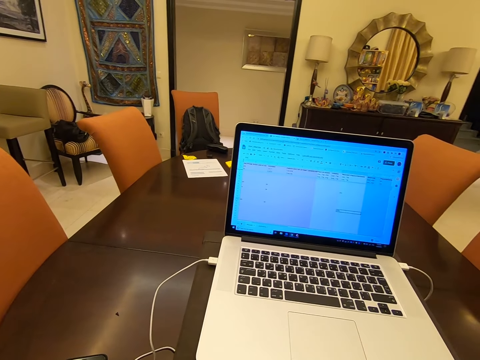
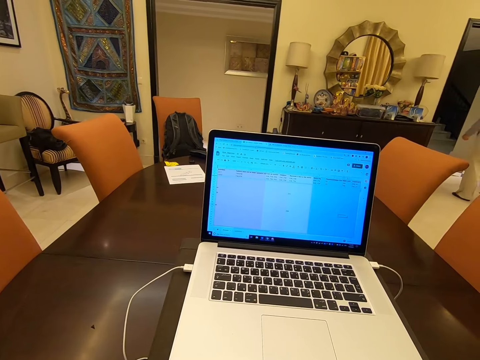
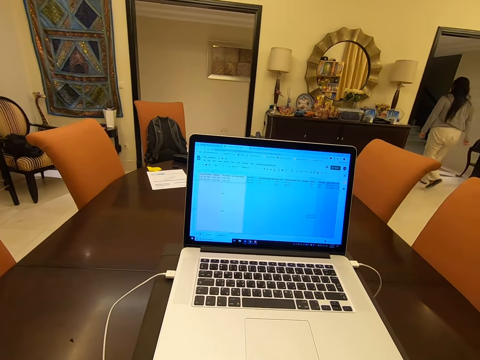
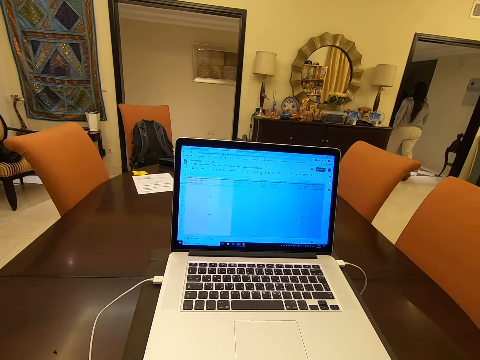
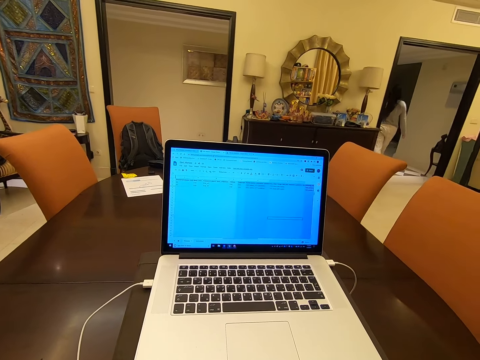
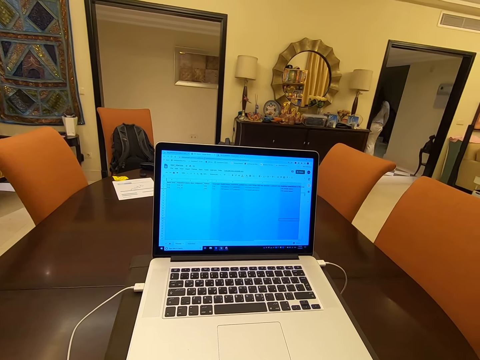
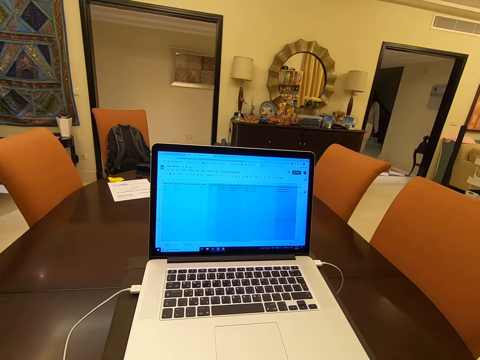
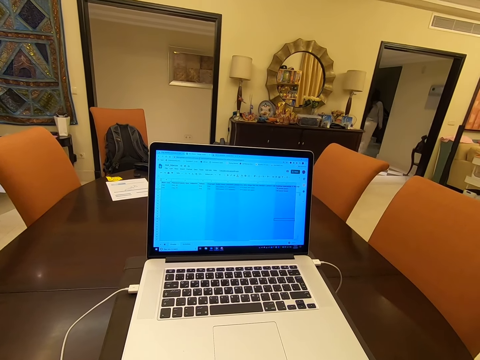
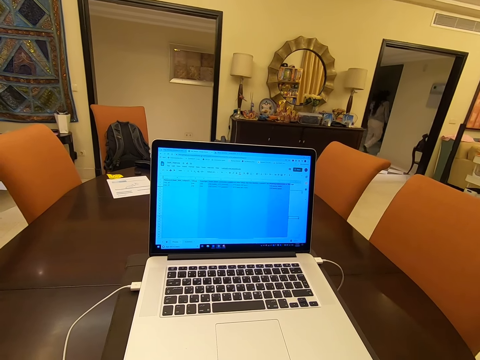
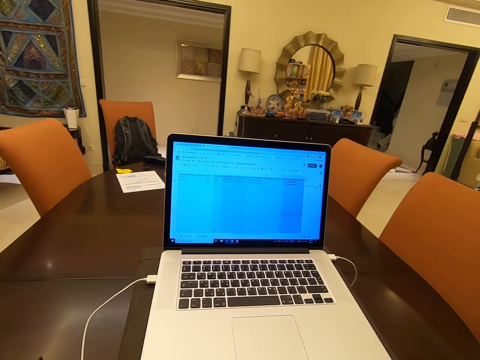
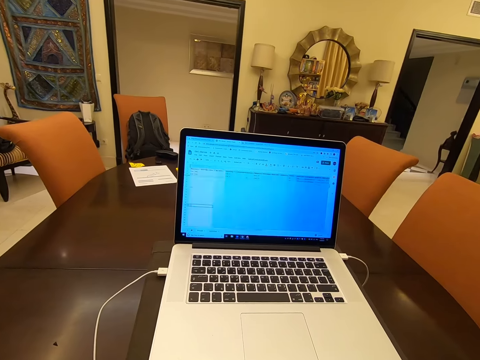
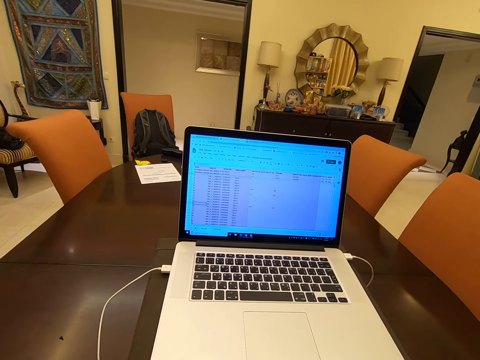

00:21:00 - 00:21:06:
A person walks to the other room.

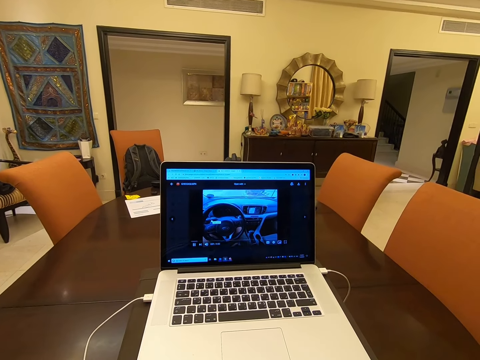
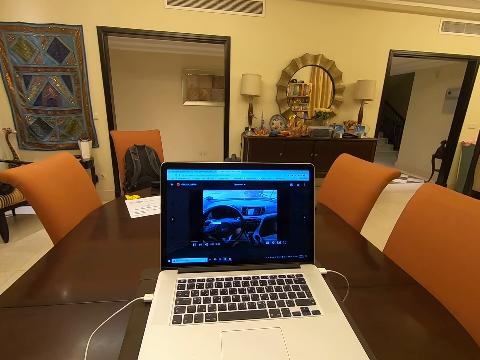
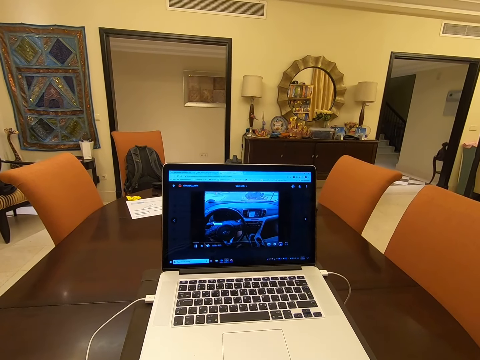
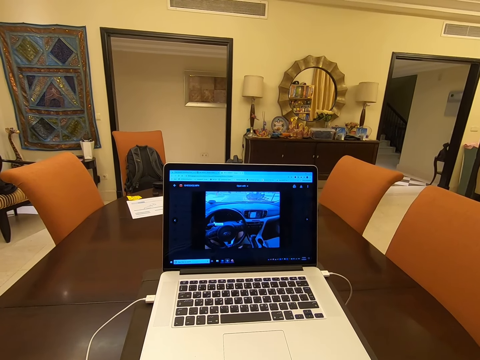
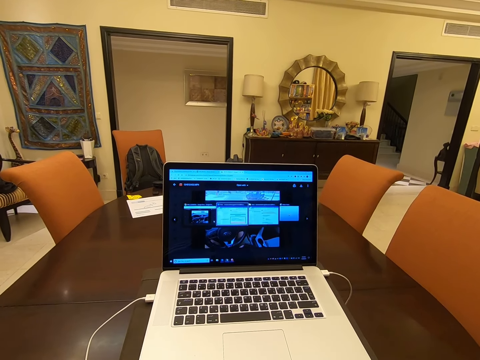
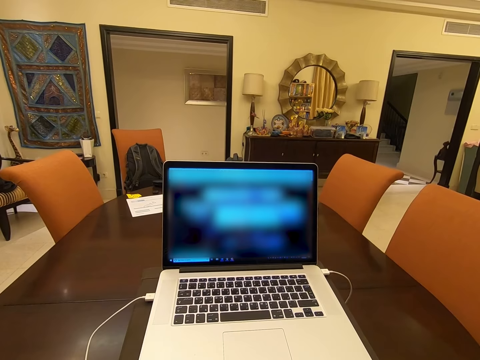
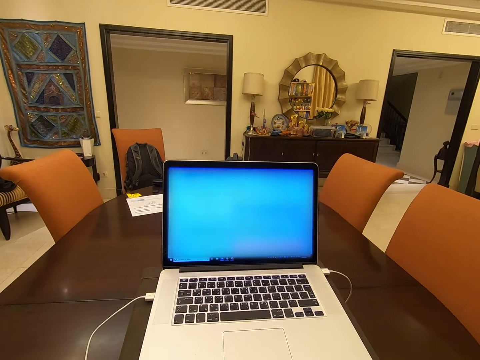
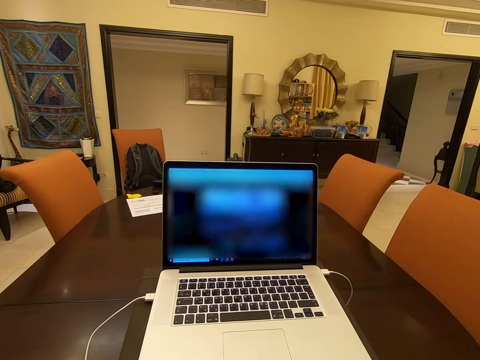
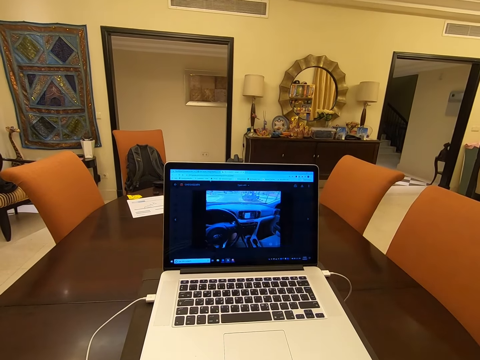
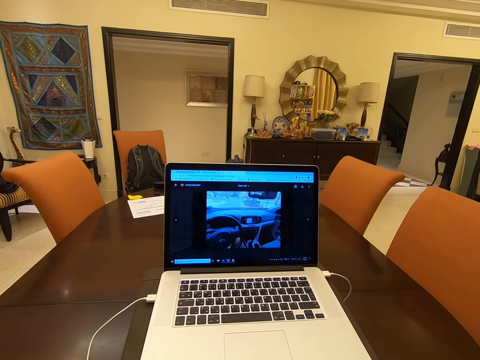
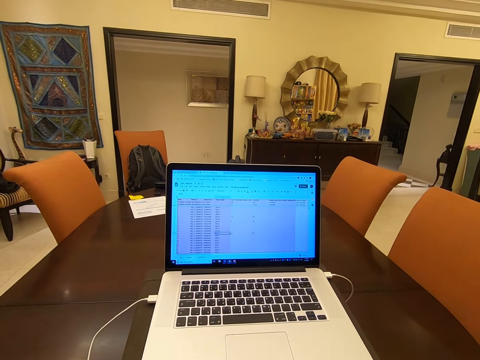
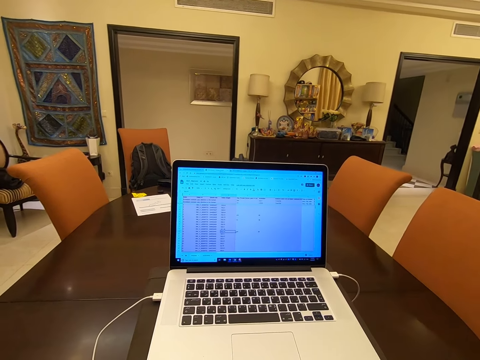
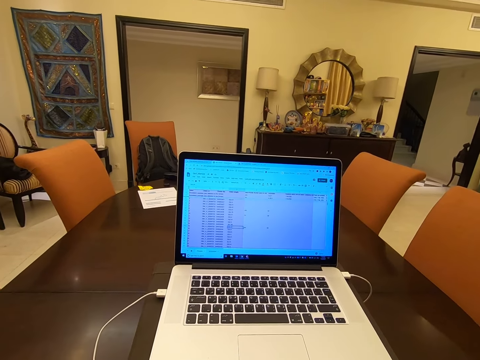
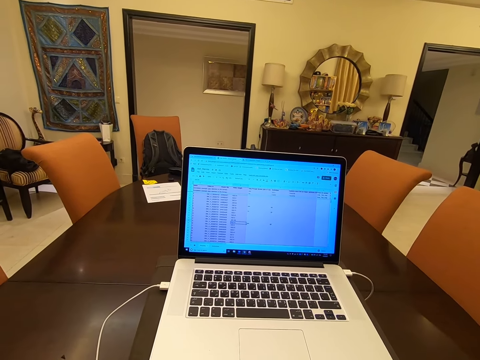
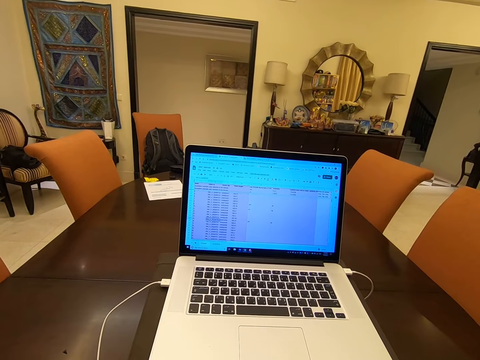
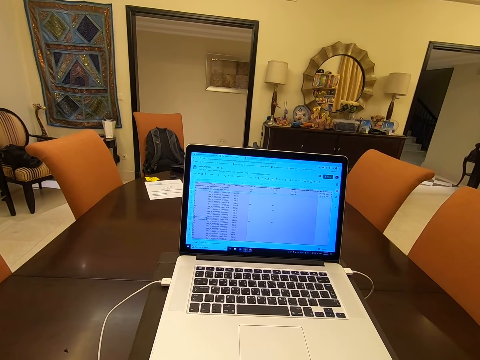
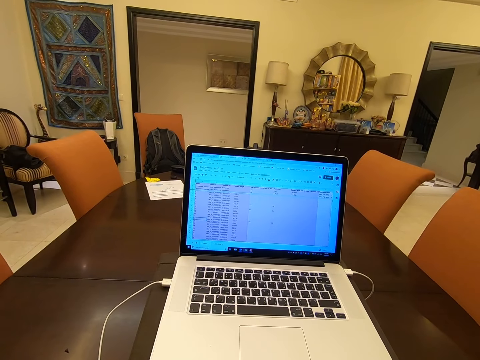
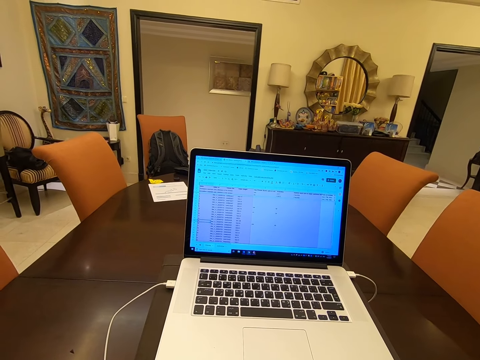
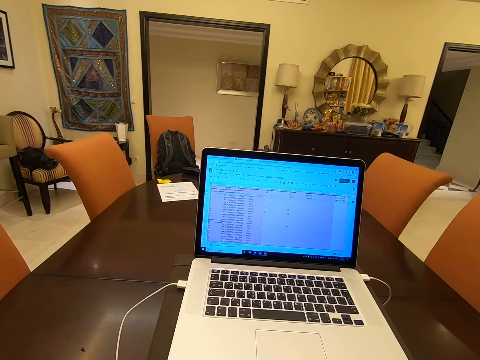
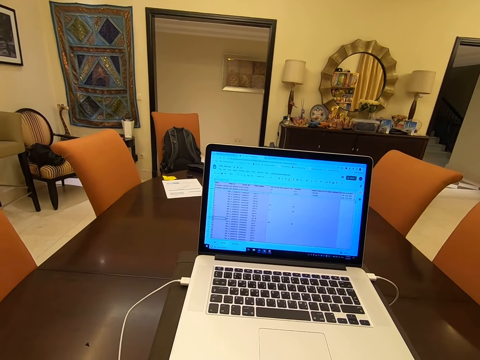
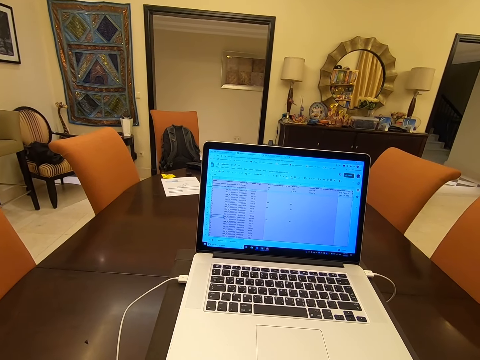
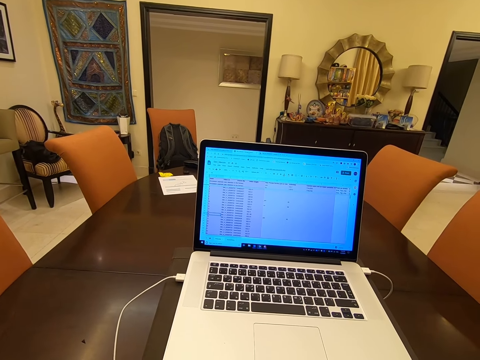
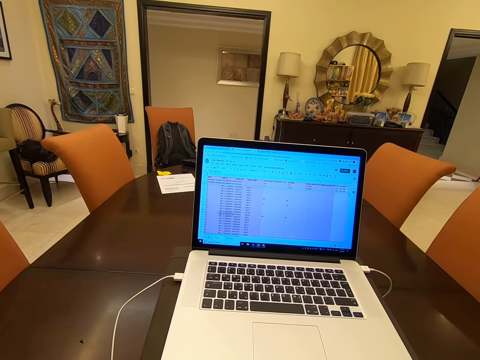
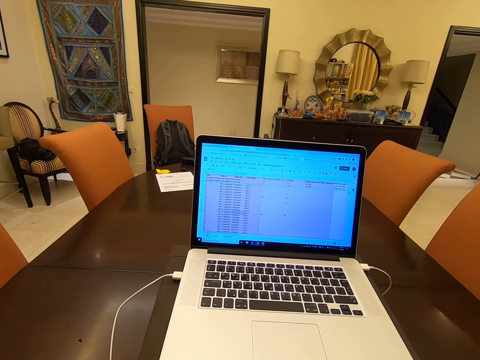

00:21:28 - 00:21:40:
The camera wearer watches a video on the laptop. They operate the laptop.

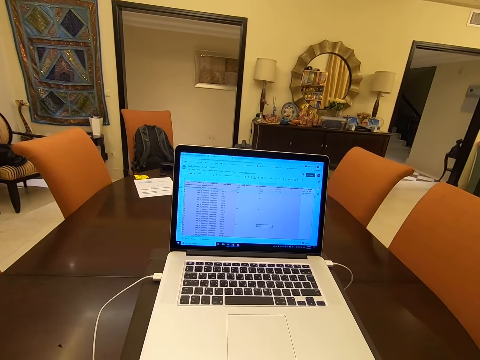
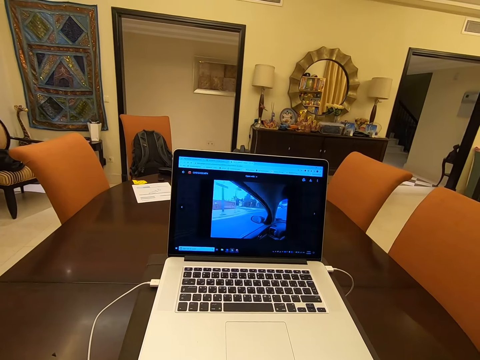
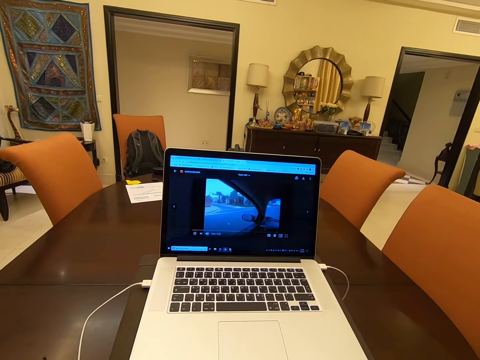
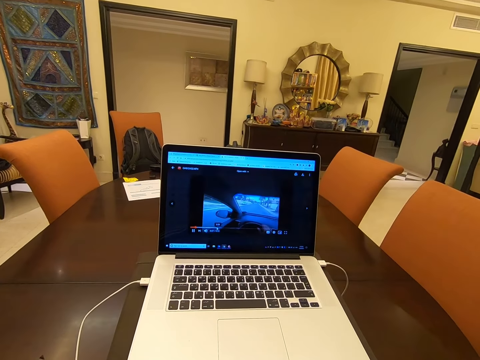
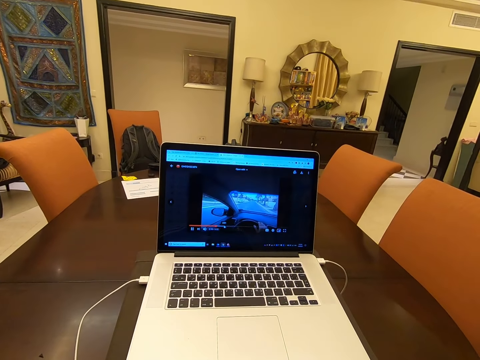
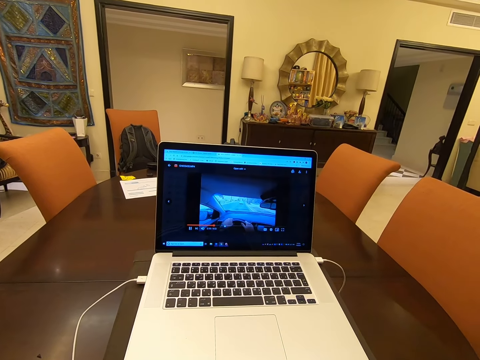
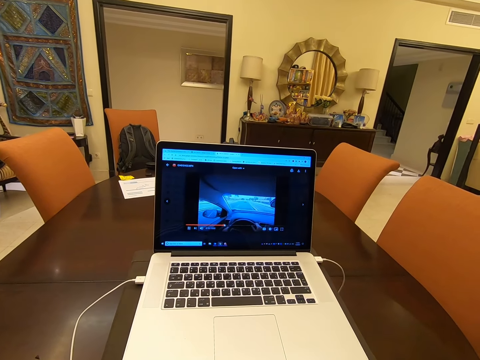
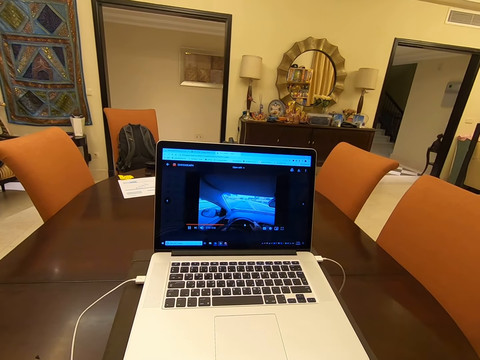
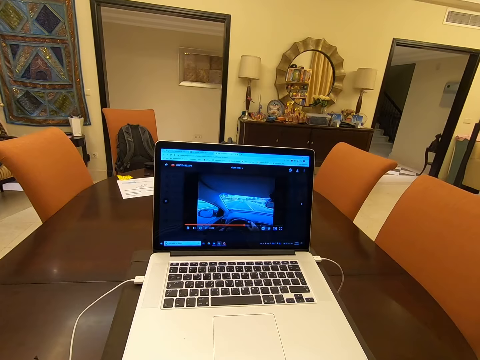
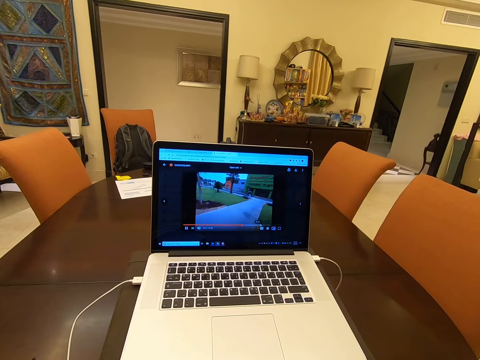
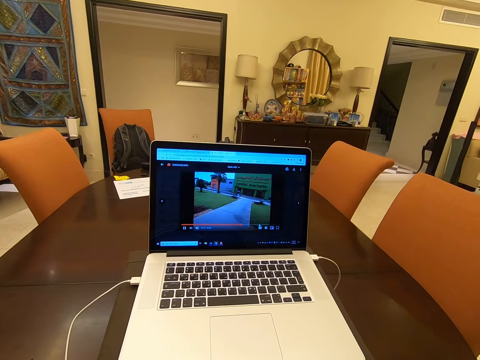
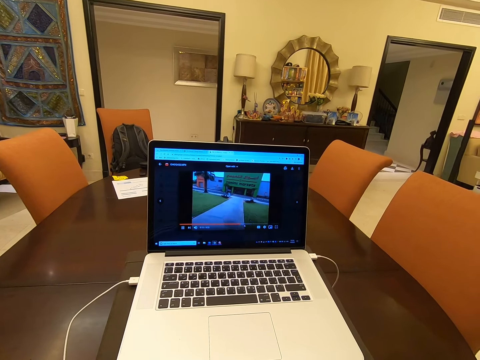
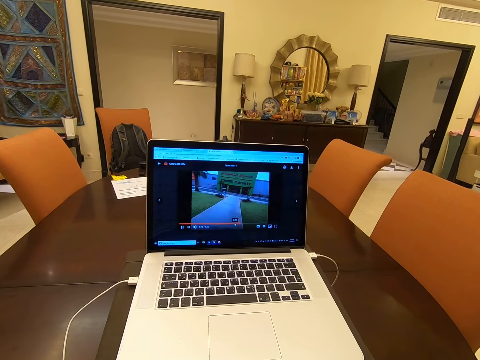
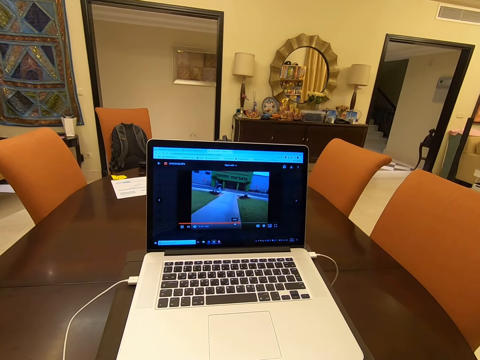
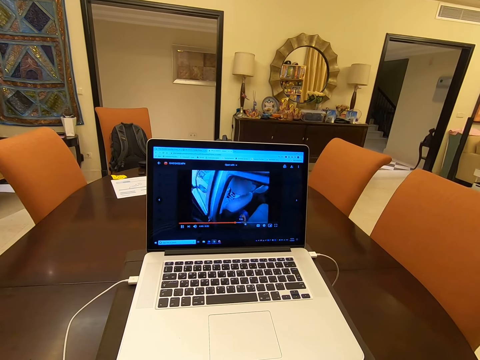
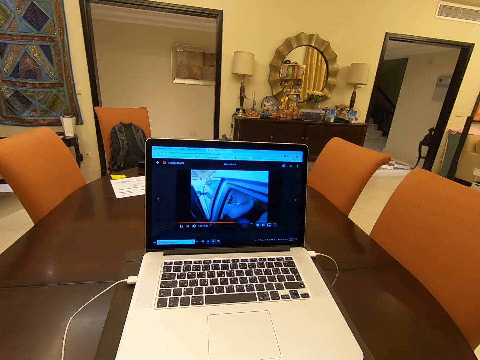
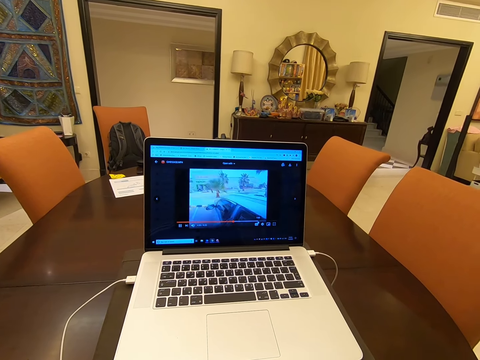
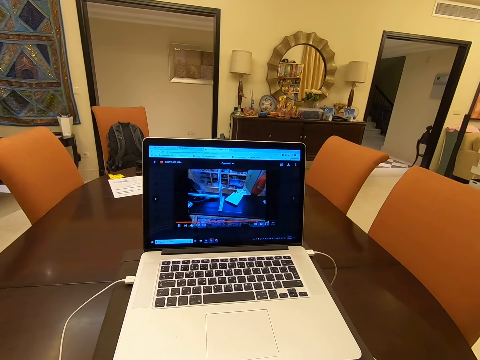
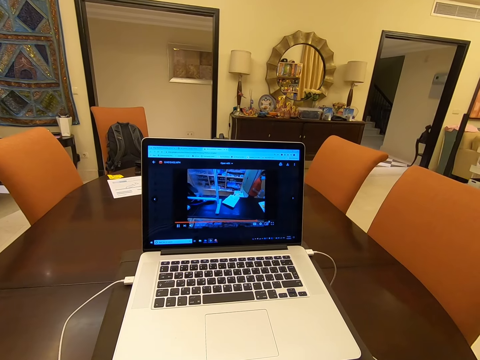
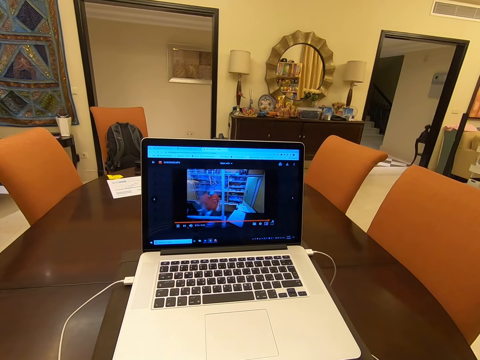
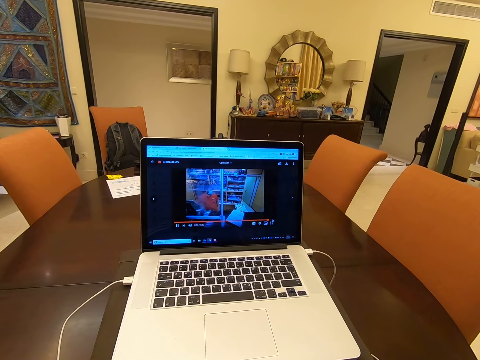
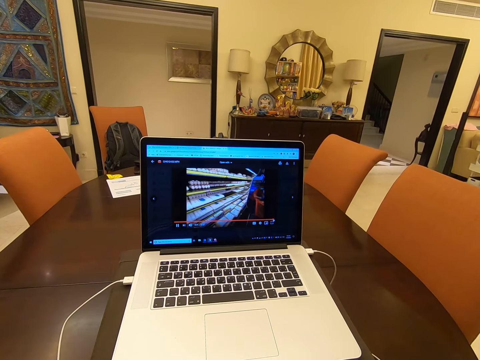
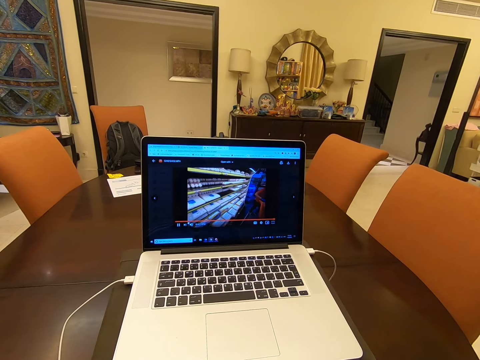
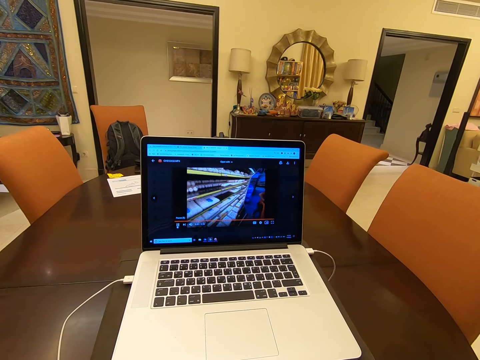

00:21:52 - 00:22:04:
The camera wearer watches a video on the laptop.
